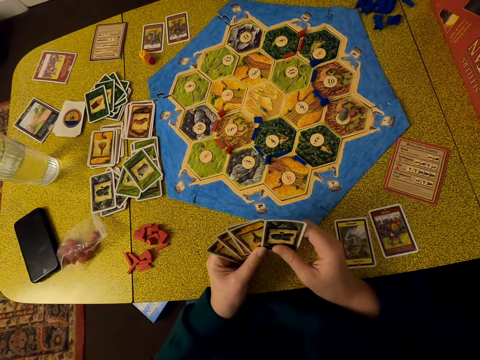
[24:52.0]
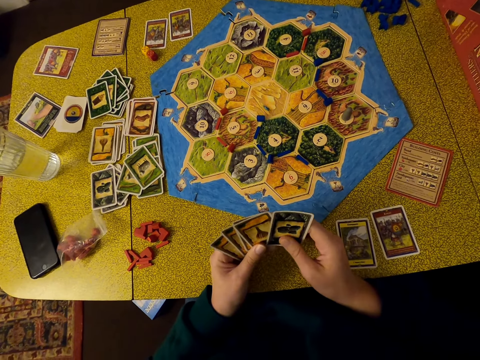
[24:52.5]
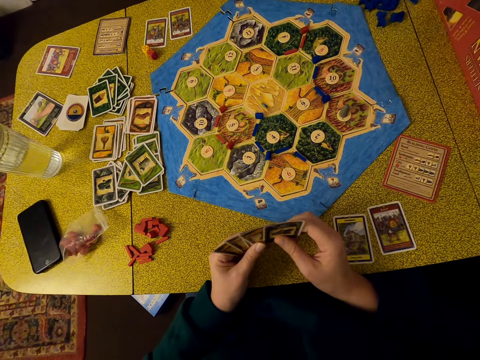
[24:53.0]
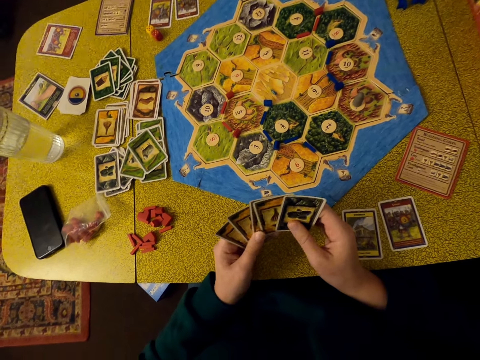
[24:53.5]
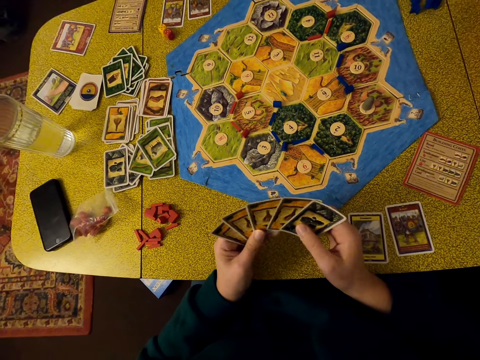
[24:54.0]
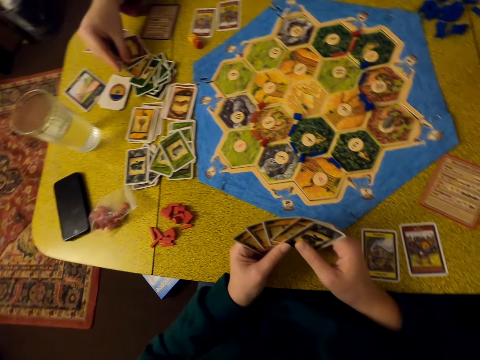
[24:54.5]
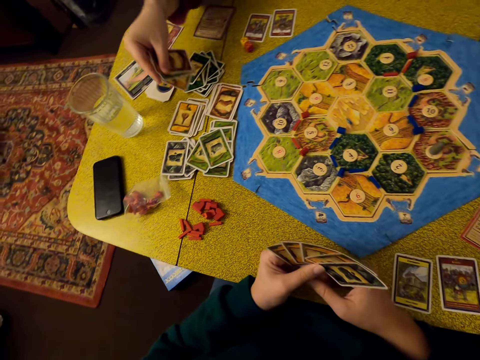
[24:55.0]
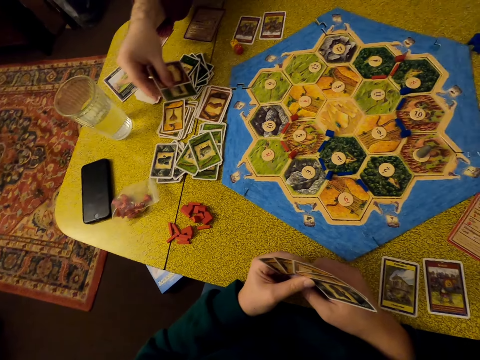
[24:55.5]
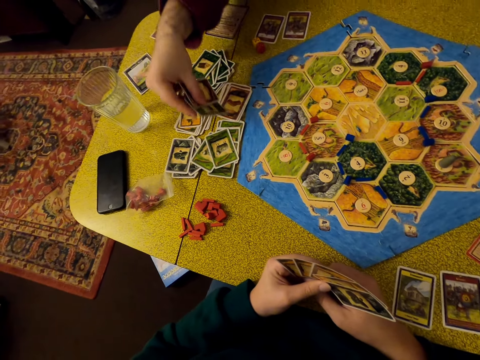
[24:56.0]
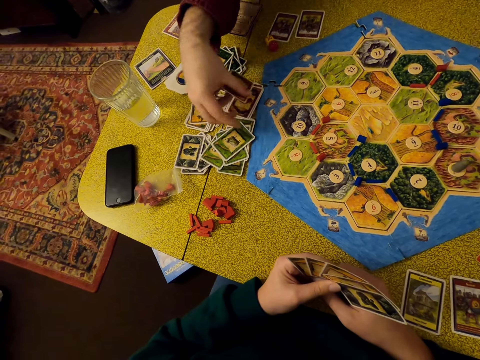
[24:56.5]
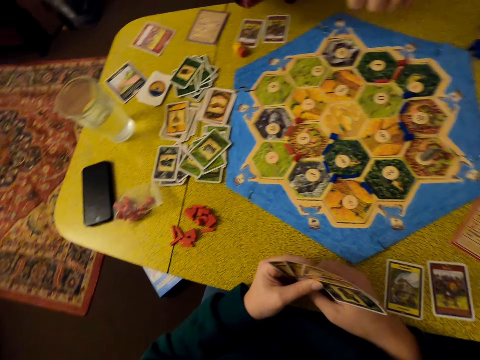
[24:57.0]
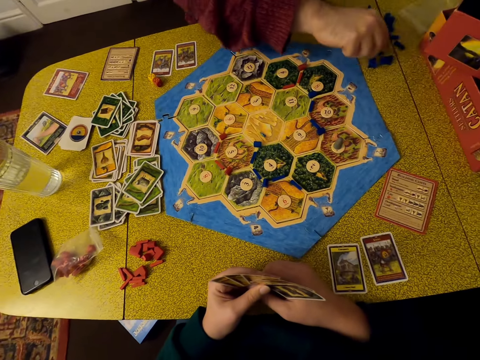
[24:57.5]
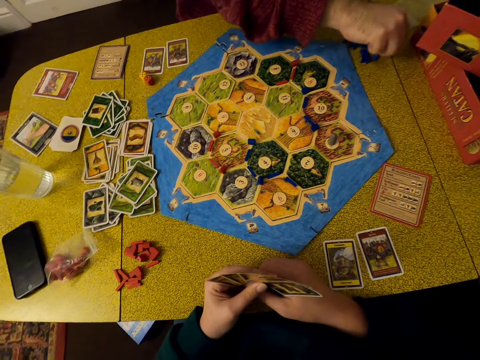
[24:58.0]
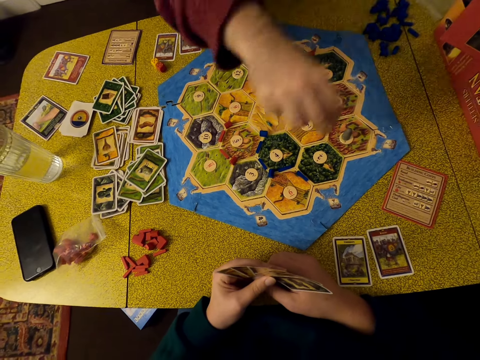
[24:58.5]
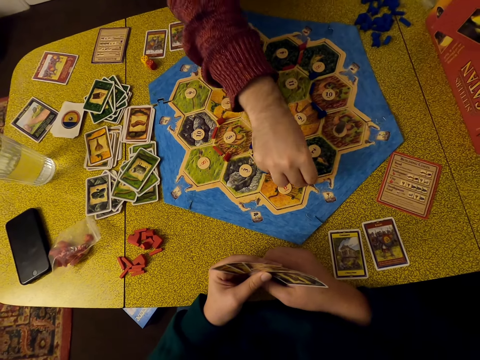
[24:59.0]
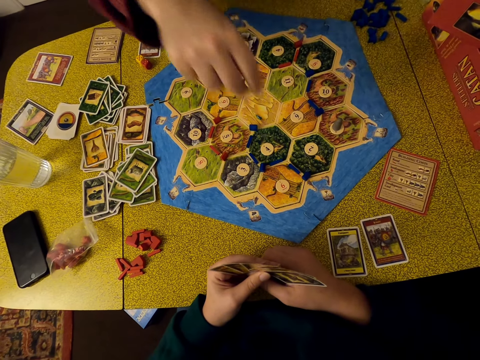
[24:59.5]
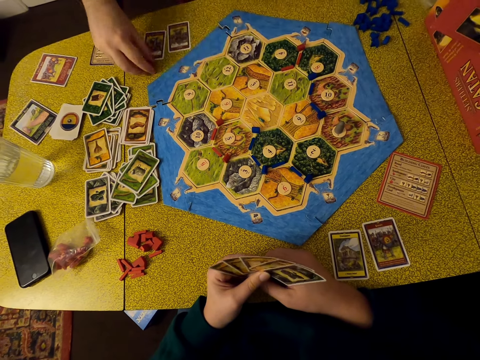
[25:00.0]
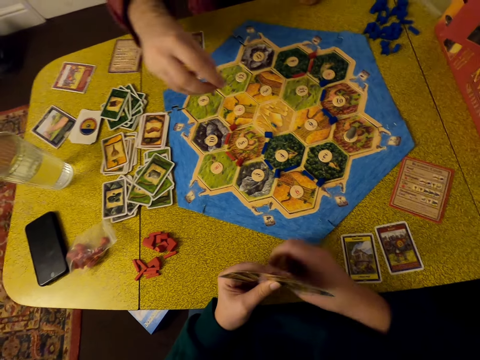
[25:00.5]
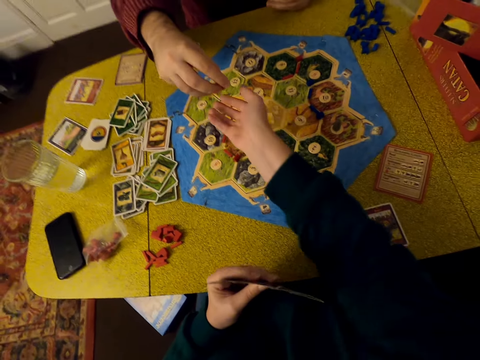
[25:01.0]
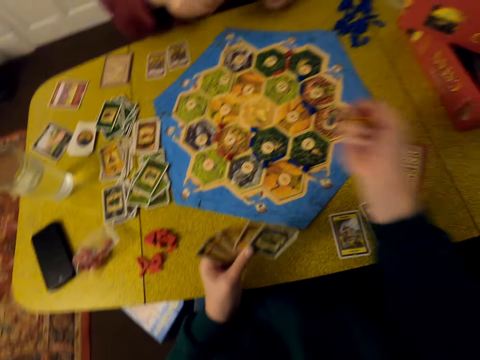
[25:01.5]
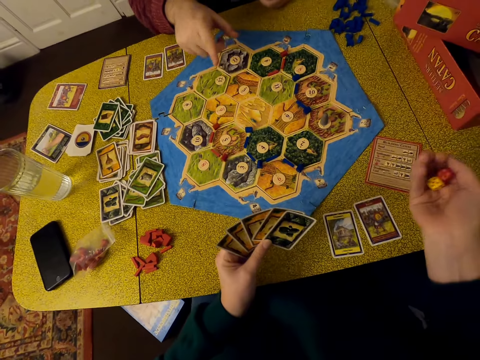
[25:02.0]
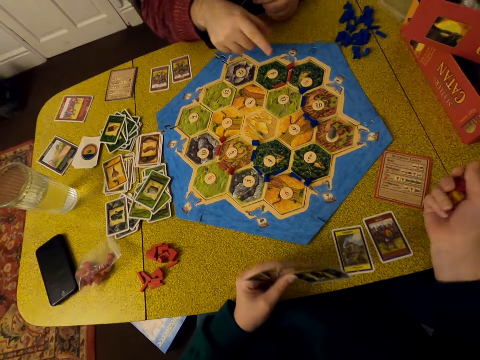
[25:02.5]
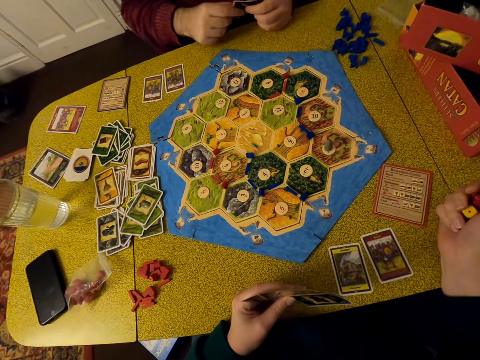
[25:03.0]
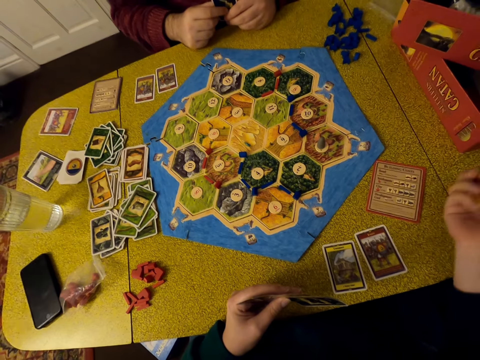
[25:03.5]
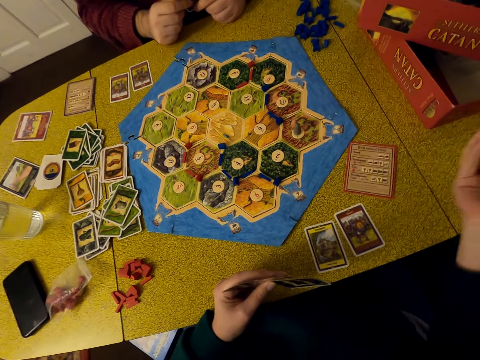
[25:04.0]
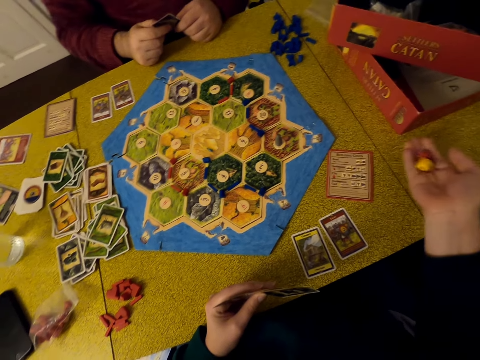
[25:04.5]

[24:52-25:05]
The camera wearer holds cards. A man puts cards on the table. The man picks up cards. The camera wearer looks around. The man picks up bricks on the table. The man puts the bricks on the pattern. The man picks up dice on the table. The camera wearer takes the dice from the man. The man gives the dice to the camera wearer. The camera wearer shakes the dice. The man uses gestures. The camera wearer juggles the dice. The man holds cards.

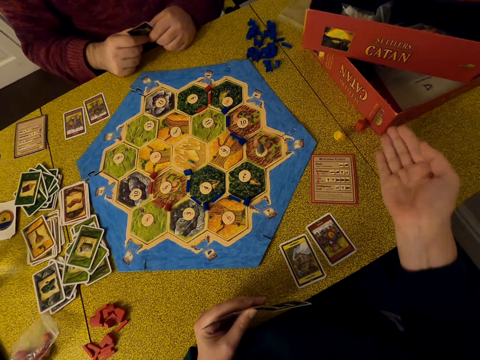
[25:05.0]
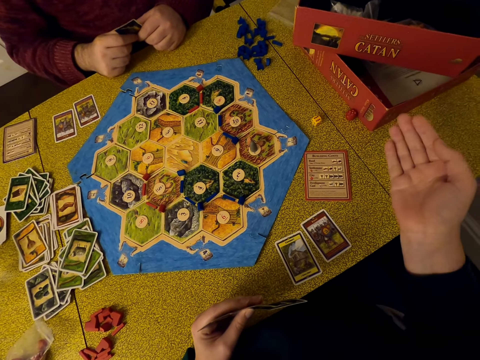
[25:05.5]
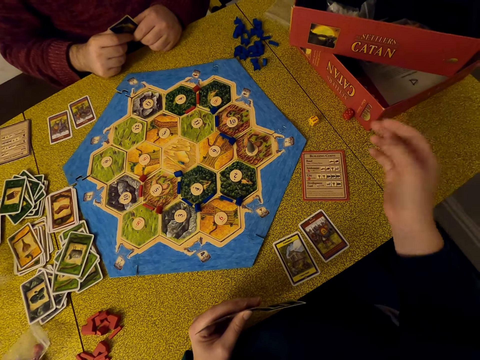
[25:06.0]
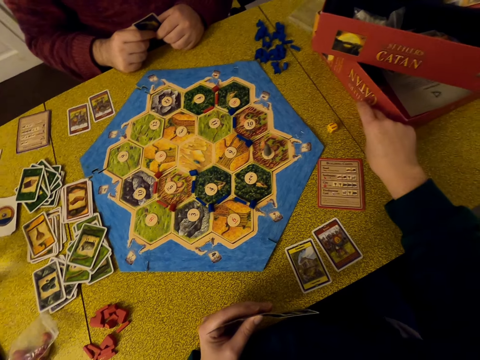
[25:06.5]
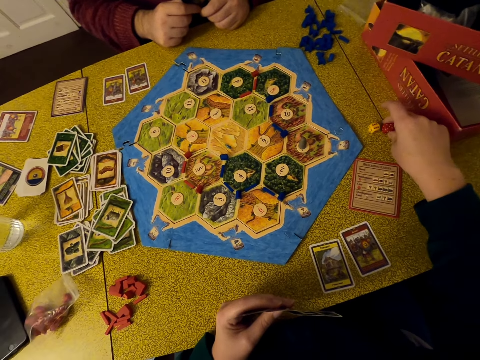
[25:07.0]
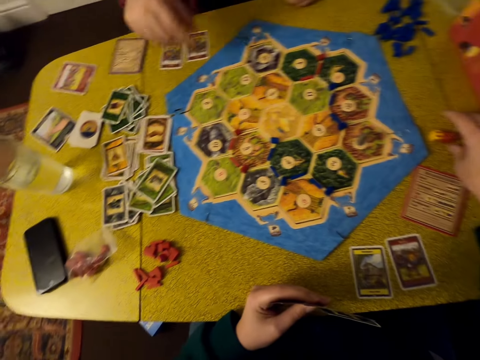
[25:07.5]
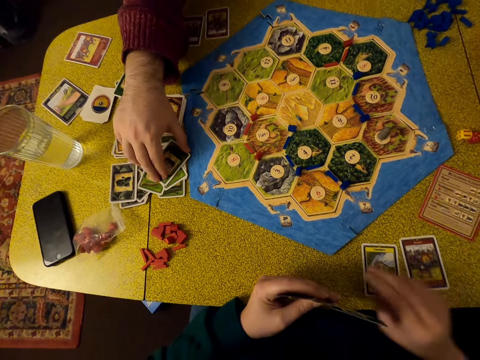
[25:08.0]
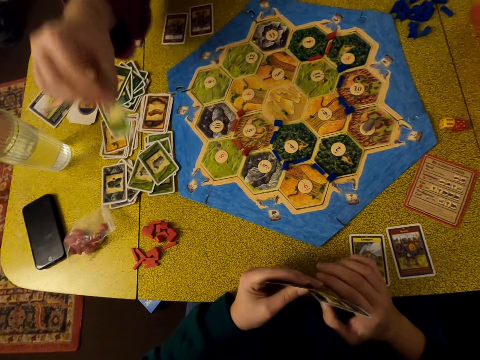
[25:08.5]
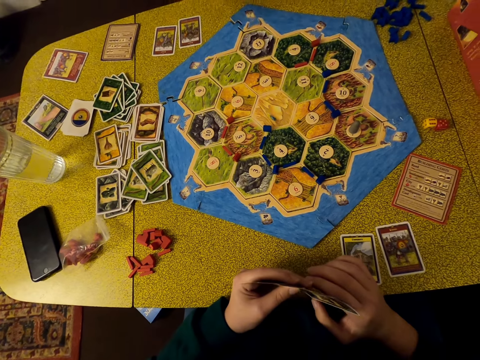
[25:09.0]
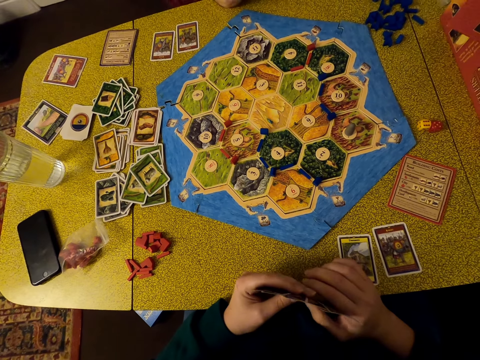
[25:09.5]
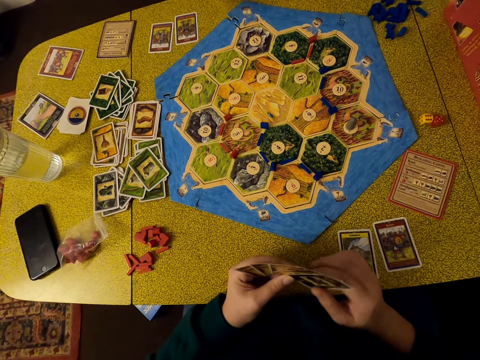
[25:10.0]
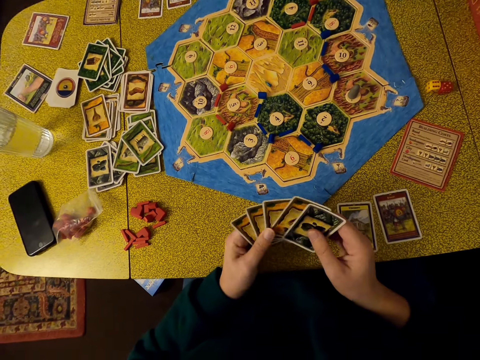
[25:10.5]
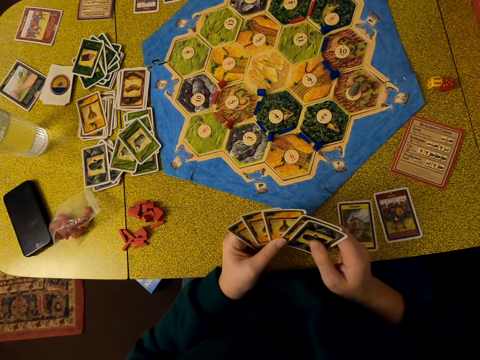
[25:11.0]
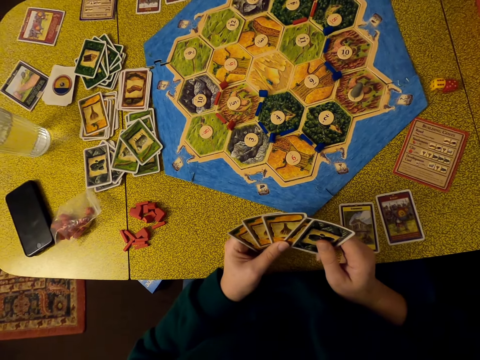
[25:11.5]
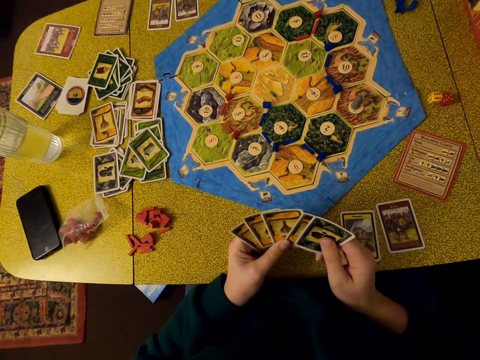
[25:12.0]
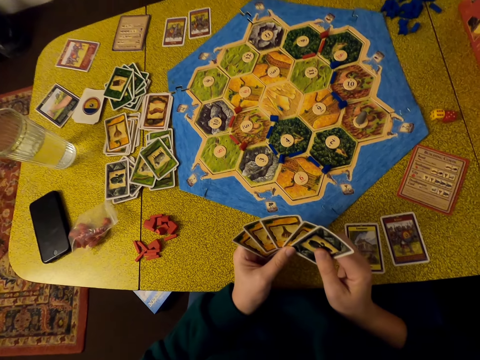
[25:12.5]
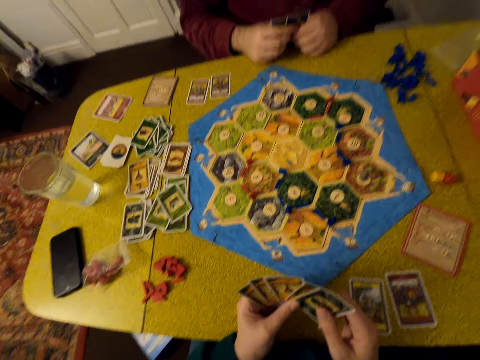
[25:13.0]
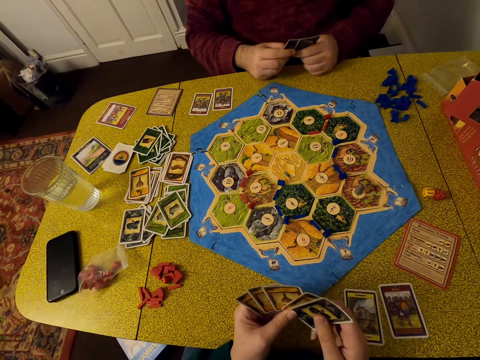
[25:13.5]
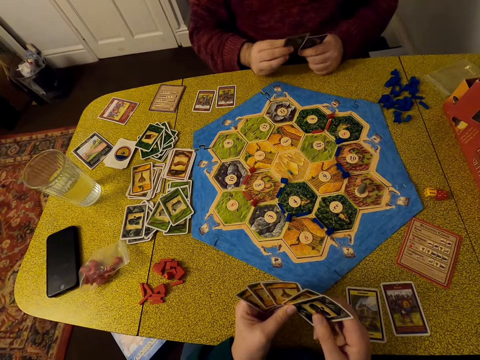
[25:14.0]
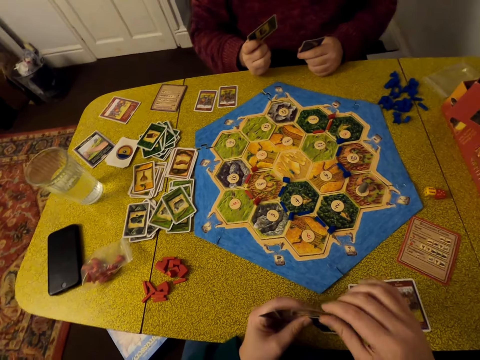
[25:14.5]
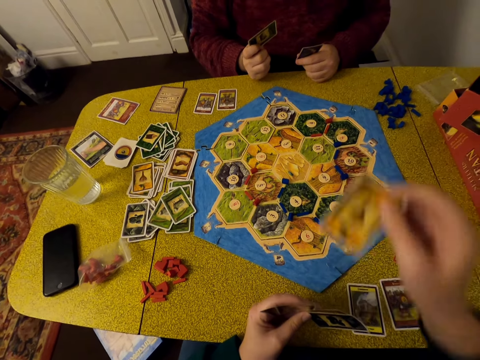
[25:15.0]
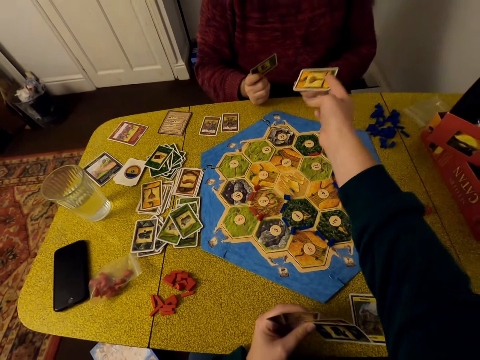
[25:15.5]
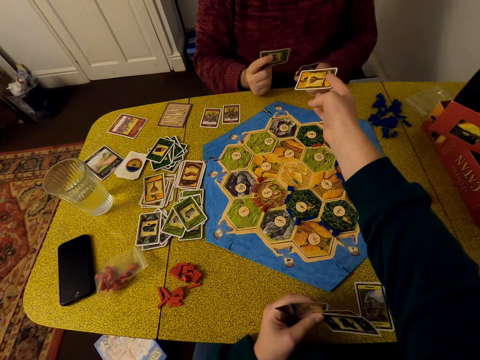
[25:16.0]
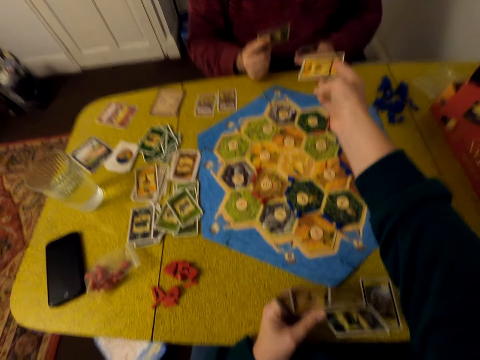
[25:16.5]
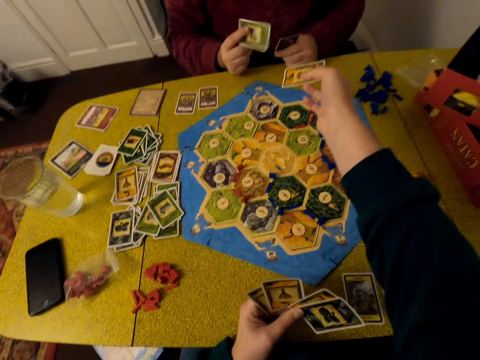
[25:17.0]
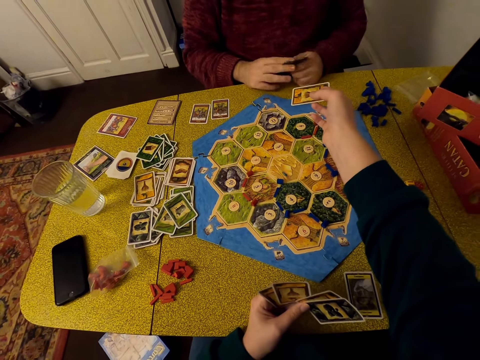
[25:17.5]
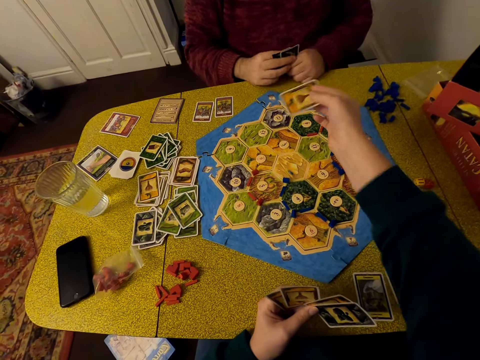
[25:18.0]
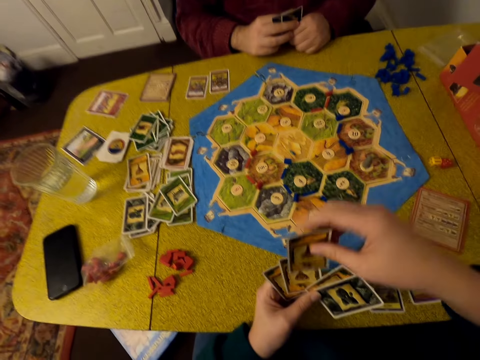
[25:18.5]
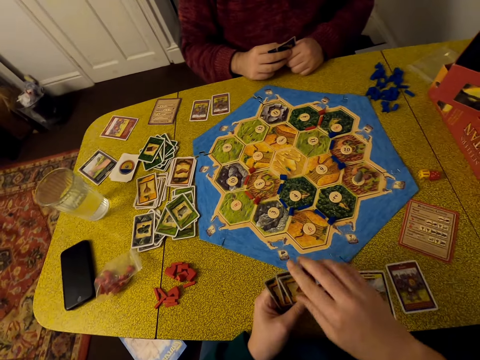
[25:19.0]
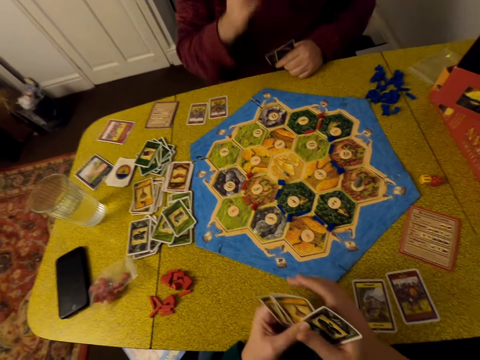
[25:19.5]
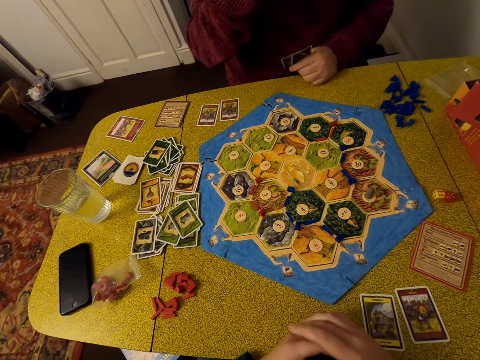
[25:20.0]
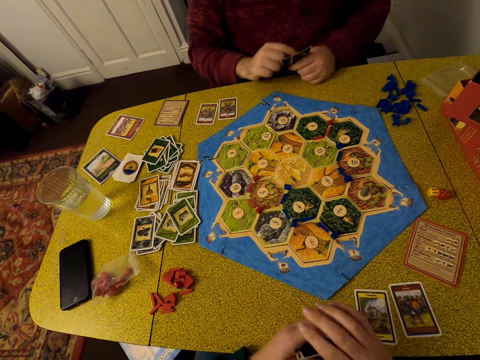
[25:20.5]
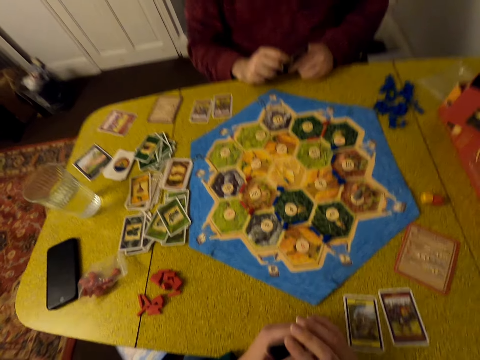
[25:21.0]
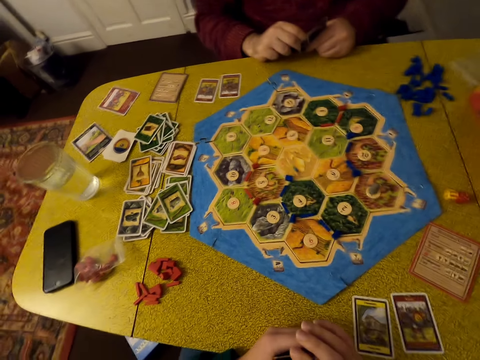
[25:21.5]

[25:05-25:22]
The camera wearer puts dice on the table. They move the dice on the table. They take the dice. A man picks up a card on the table. The camera wearer holds cards. They select cards. They look around. They move the cards. The man holds cards. The man moves a card. The camera wearer picks up a card. They give the card to the man. The man holds cards. The camera wearer puts the card back. They look around. The man touches his face. The camera wearer selects cards. The man puts his hand on the table.
